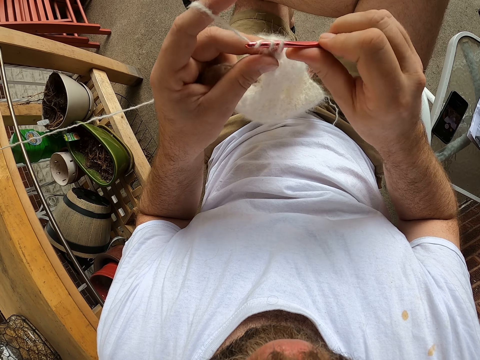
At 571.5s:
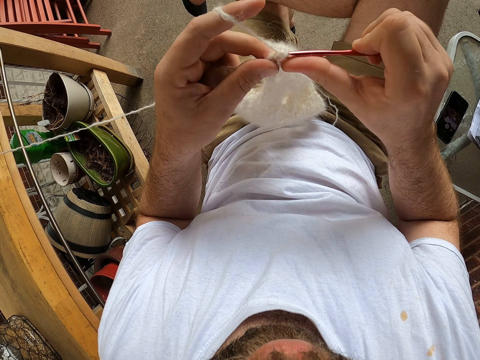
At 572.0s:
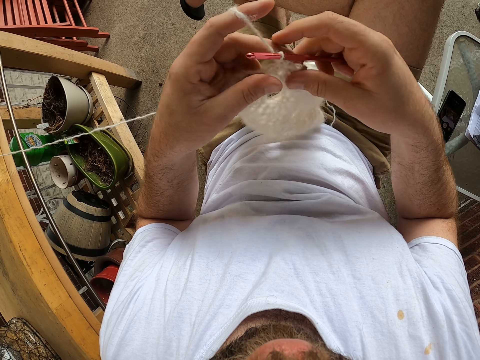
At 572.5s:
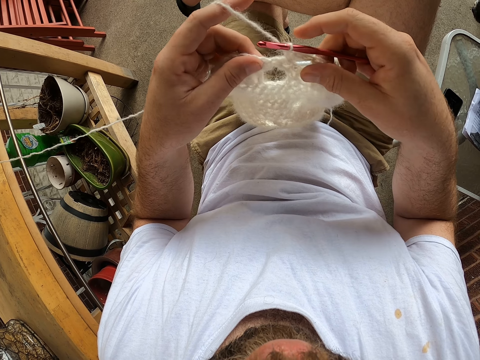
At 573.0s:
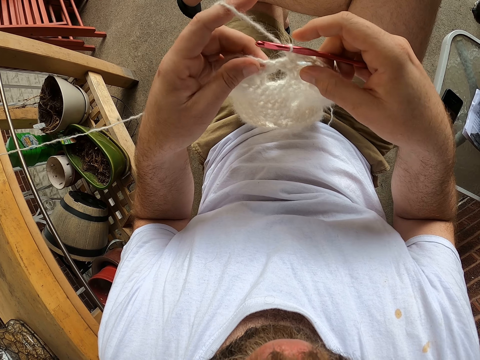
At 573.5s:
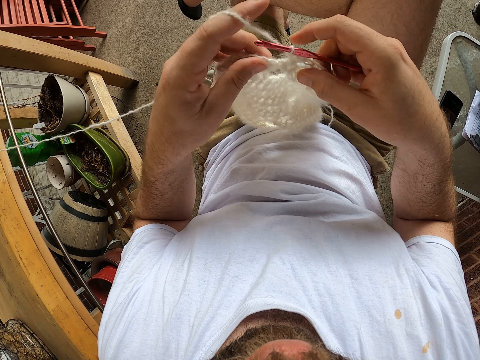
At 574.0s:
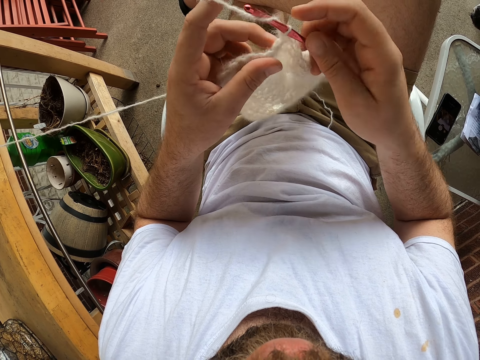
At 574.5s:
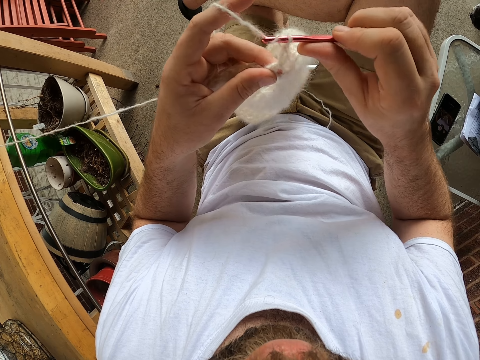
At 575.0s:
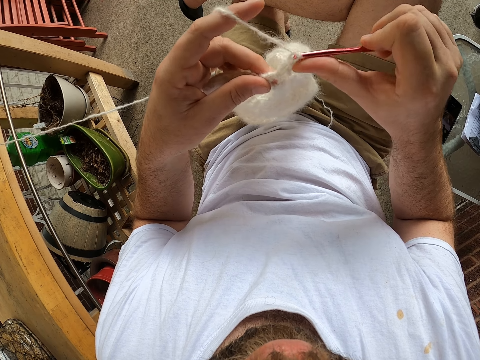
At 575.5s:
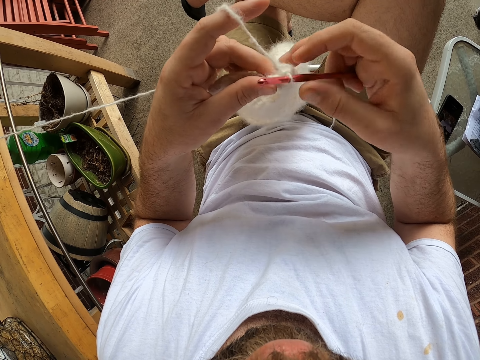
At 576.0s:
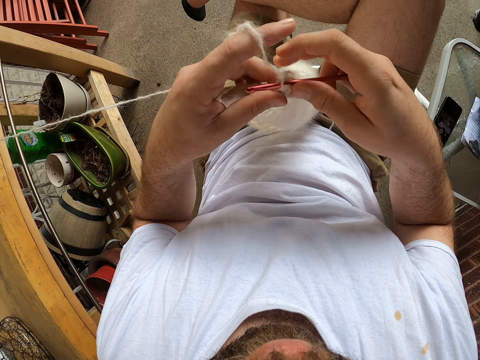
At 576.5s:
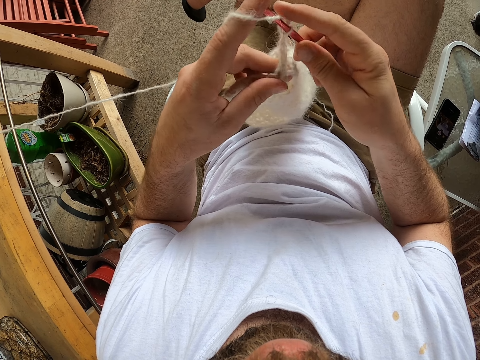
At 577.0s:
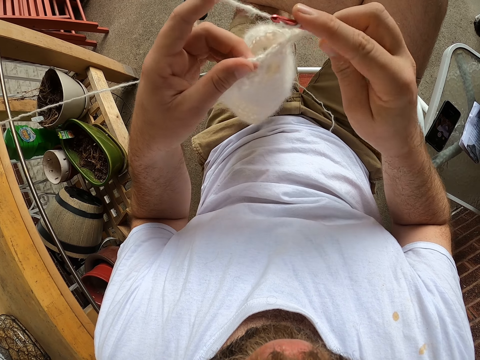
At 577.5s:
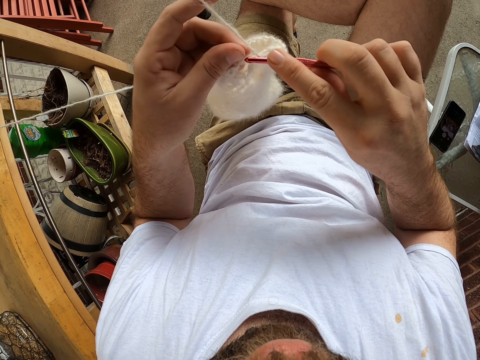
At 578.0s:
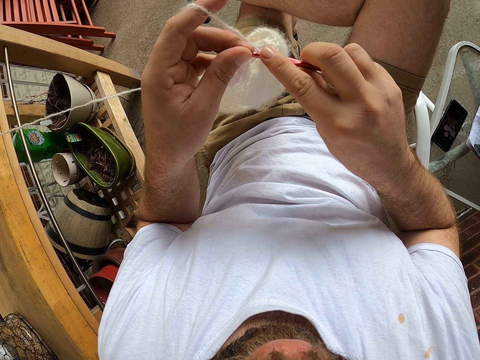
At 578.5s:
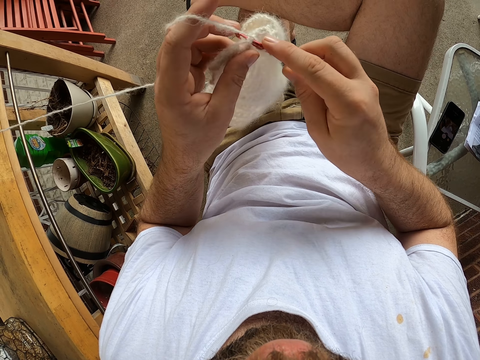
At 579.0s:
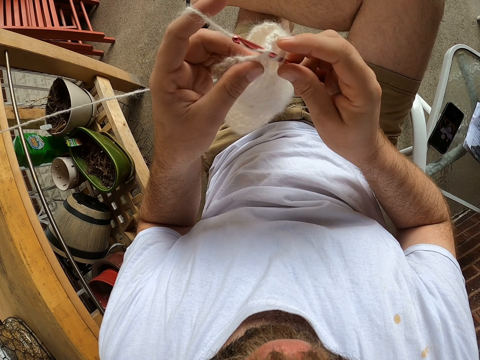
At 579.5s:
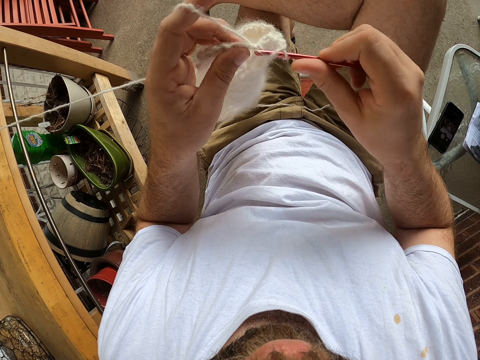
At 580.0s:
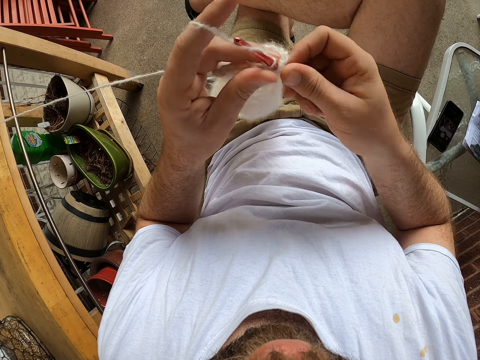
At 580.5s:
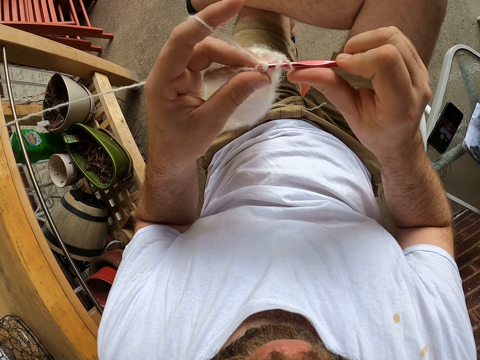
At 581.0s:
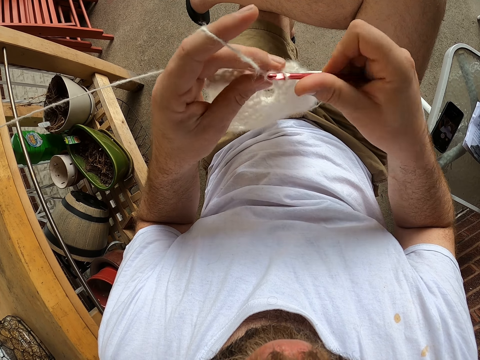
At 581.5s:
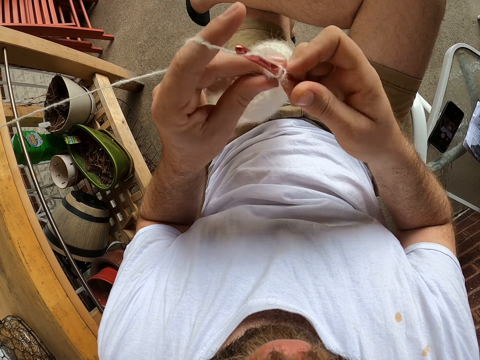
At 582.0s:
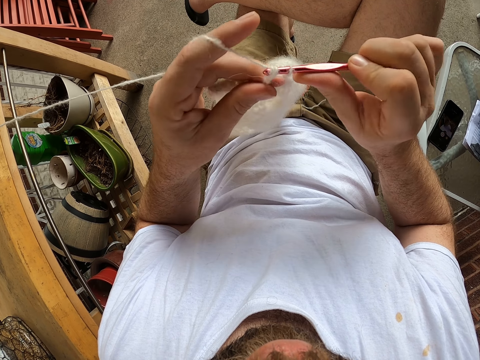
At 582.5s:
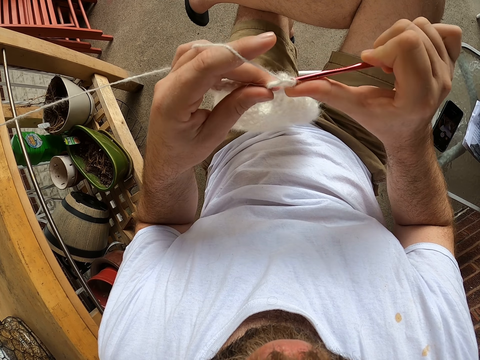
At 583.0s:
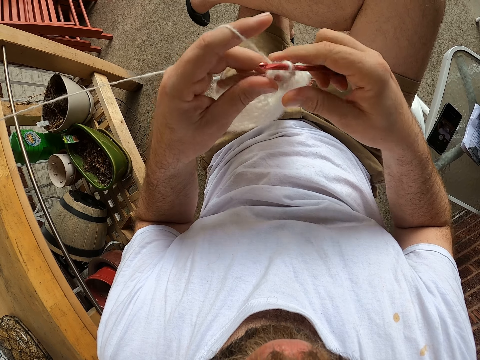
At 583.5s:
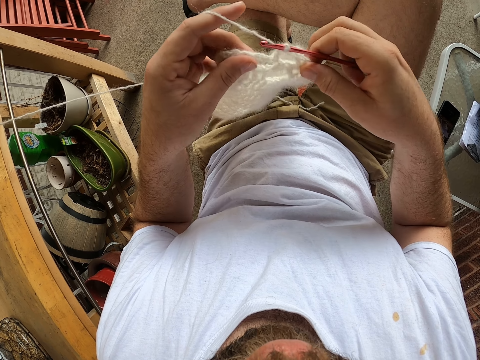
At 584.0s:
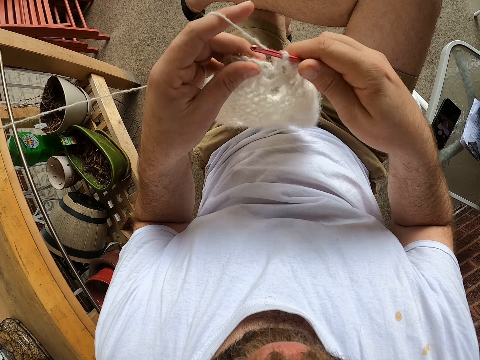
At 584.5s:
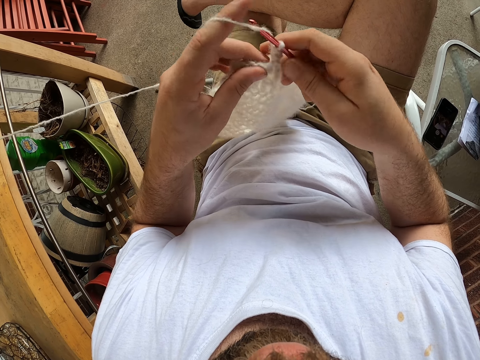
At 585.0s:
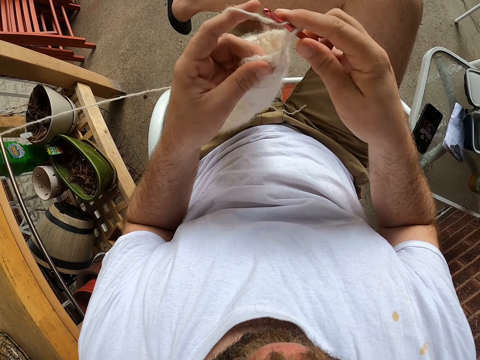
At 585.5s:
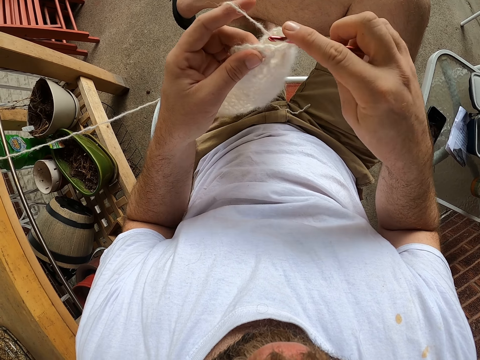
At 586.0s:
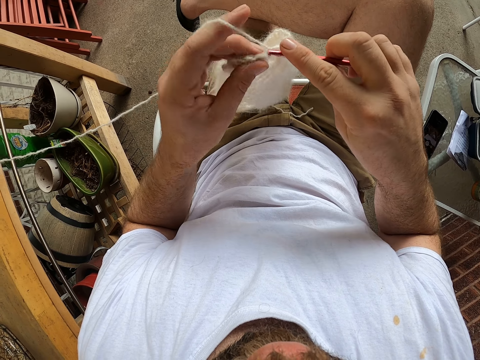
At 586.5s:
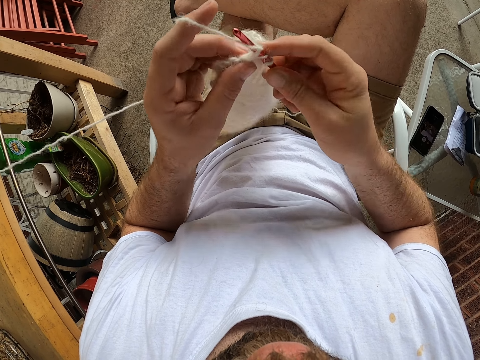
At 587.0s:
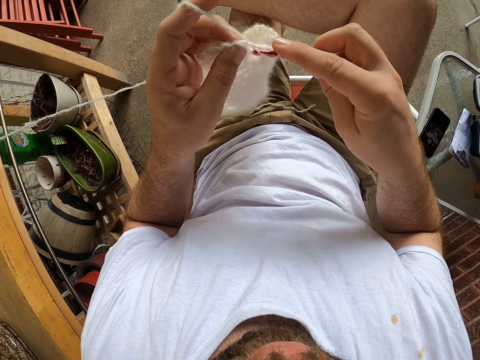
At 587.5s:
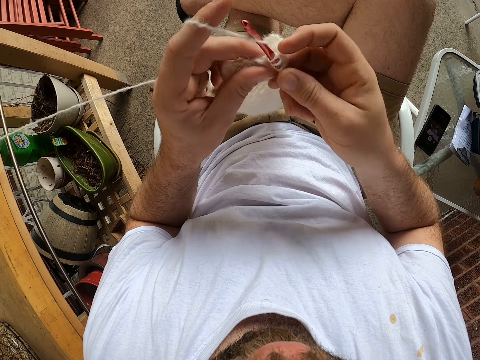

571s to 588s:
The camera wearer adjusts the fabric. They knit the fabric. They adjust the fabric. They knit the fabric. They adjust the fabric. They knit the fabric.

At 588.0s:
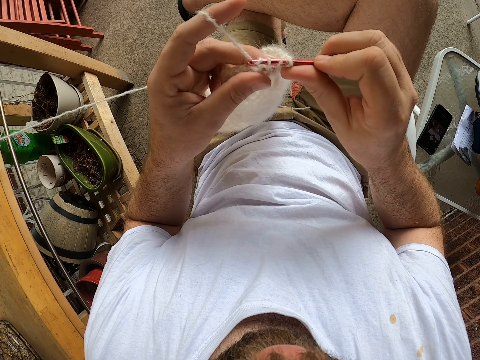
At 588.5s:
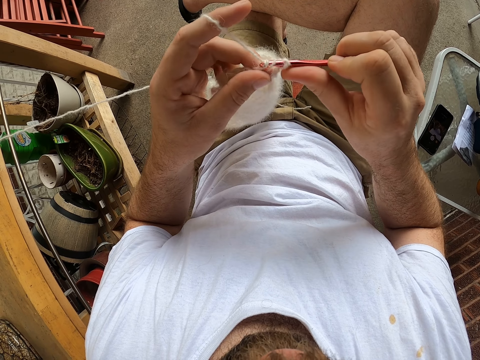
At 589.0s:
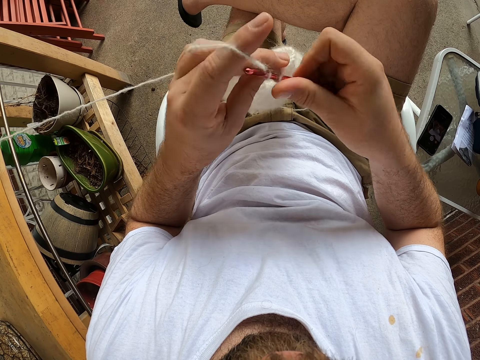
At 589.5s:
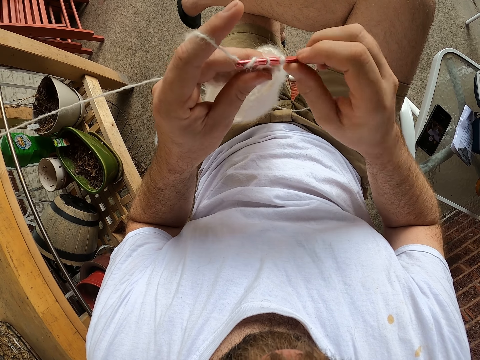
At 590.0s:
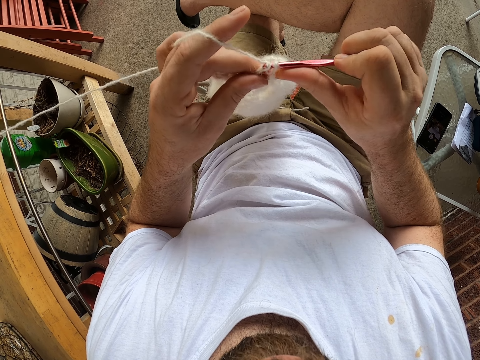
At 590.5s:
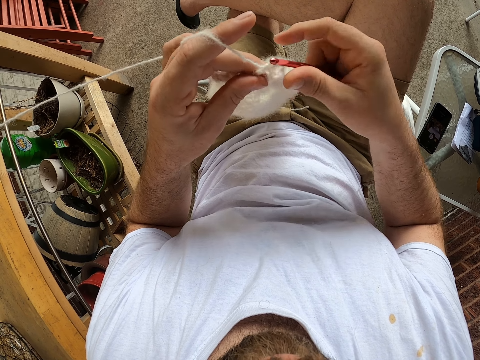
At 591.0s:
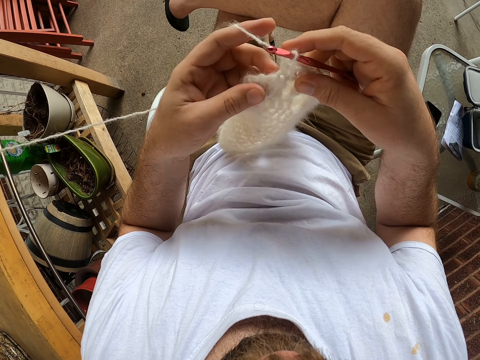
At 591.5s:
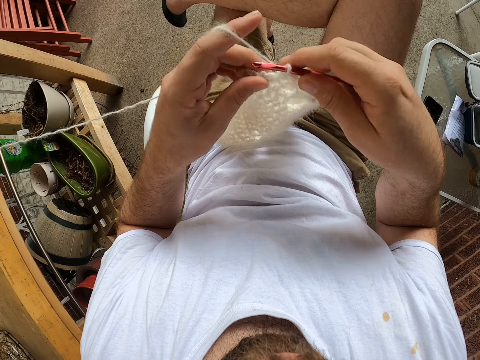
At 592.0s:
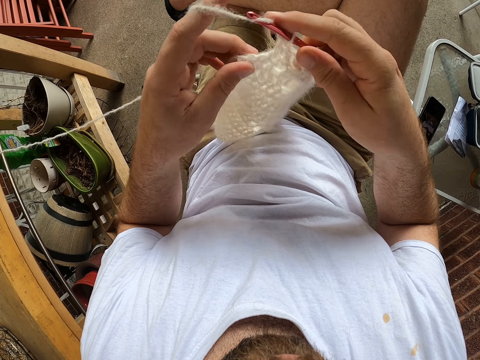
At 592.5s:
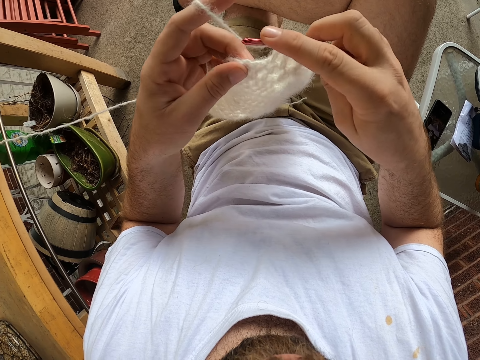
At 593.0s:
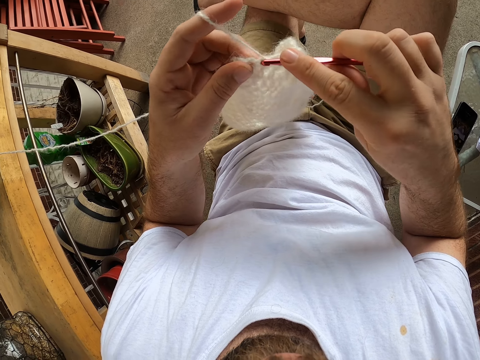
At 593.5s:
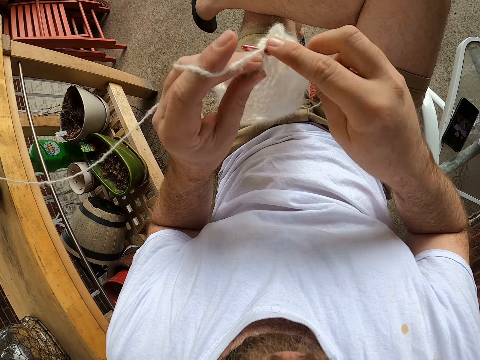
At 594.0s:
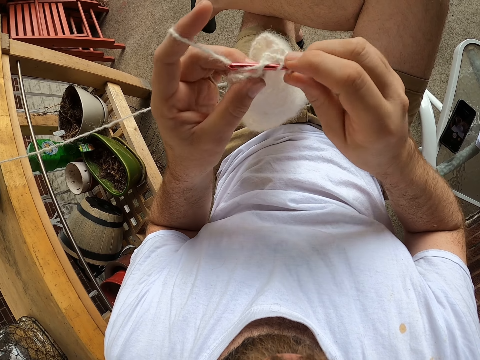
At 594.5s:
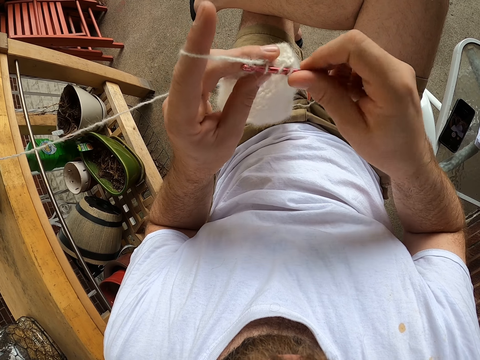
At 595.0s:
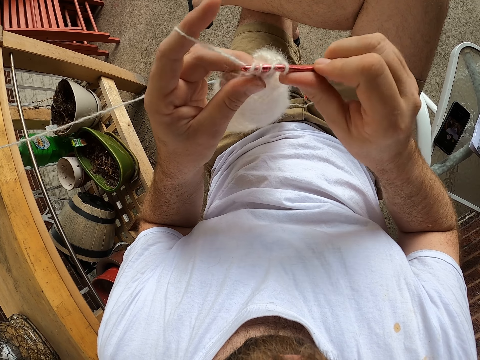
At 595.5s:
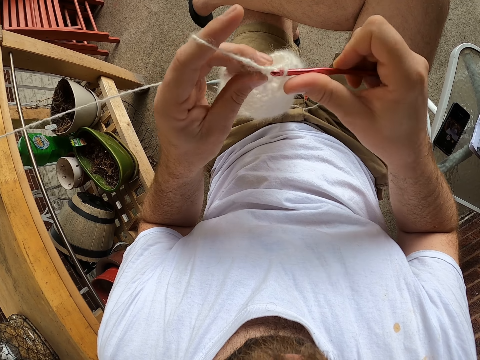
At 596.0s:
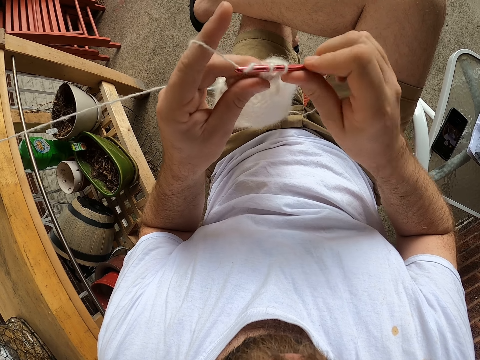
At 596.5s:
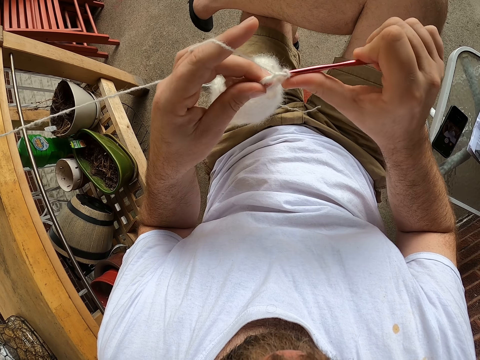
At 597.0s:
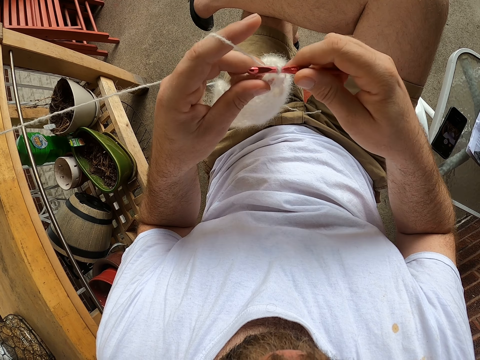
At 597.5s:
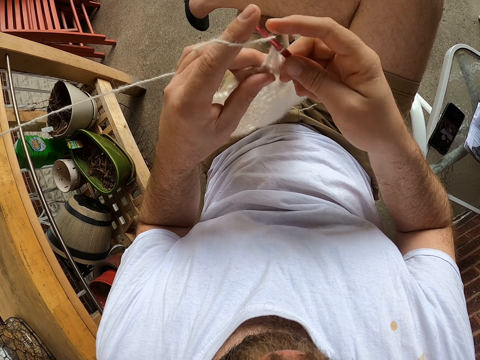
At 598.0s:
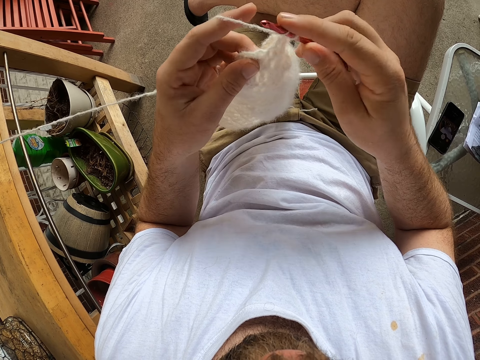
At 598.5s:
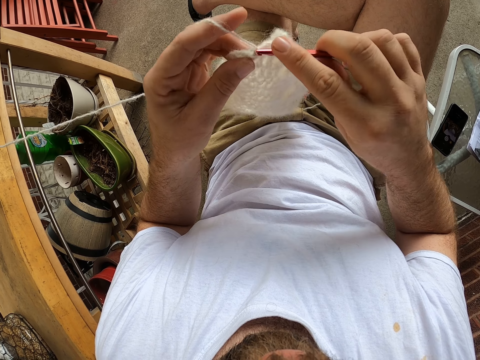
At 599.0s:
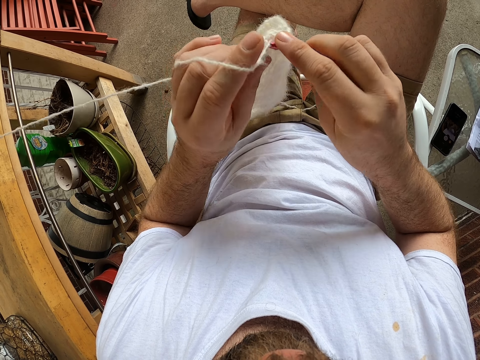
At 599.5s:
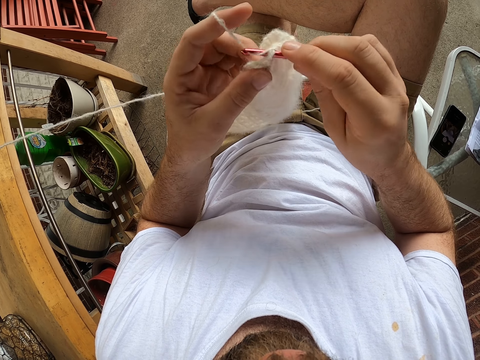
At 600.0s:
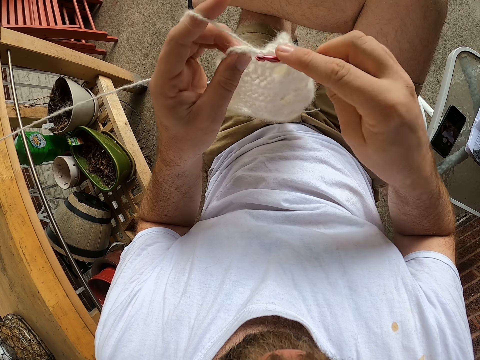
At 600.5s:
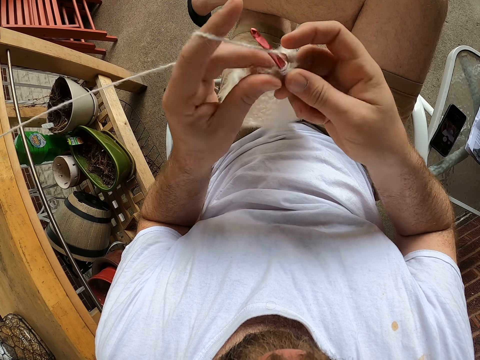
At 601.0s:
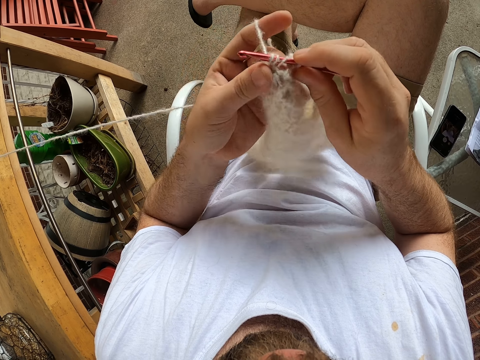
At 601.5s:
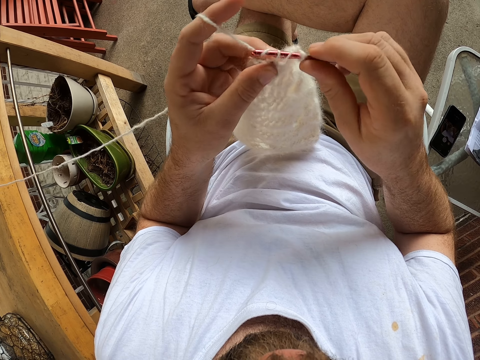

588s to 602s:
The camera wearer adjusts the fabric. They knit the fabric. They adjust the fabric. They knit the fabric.
